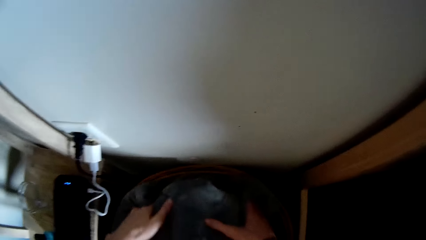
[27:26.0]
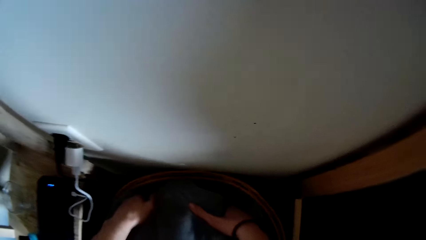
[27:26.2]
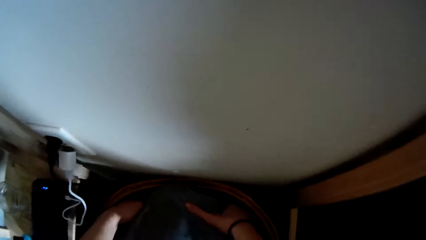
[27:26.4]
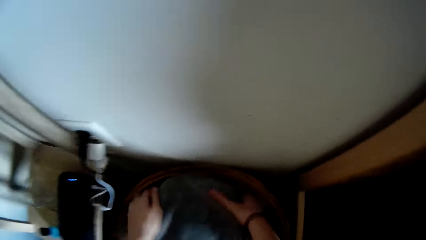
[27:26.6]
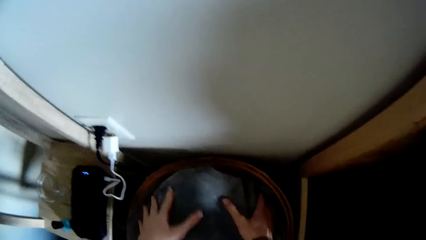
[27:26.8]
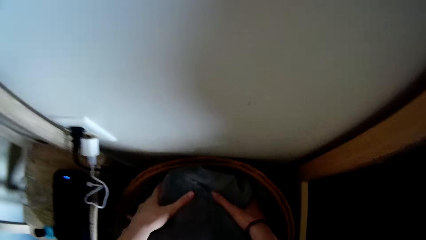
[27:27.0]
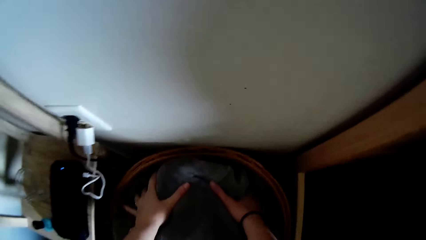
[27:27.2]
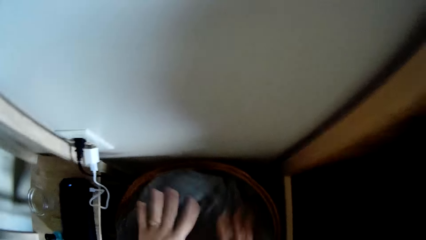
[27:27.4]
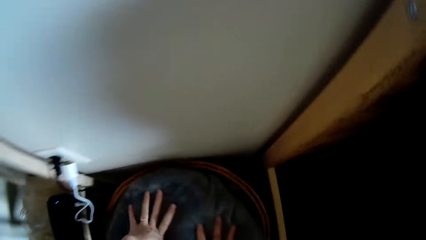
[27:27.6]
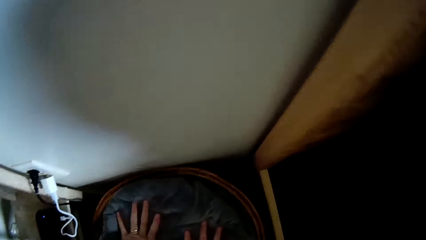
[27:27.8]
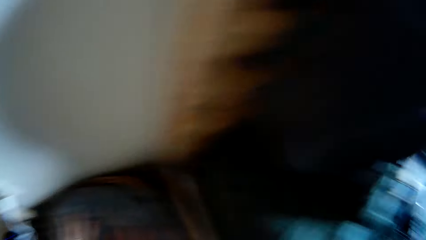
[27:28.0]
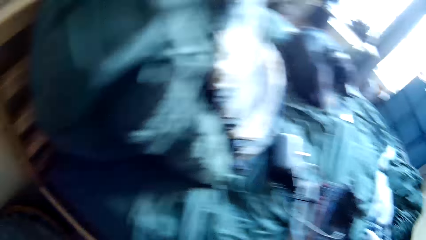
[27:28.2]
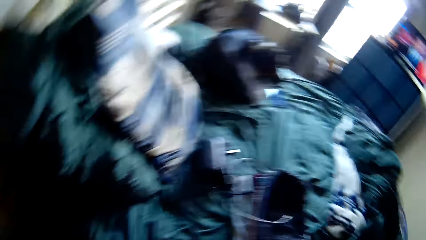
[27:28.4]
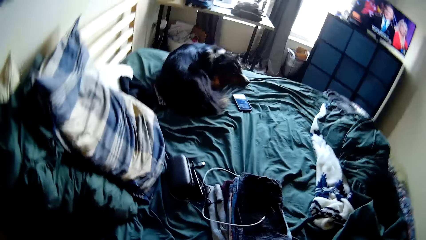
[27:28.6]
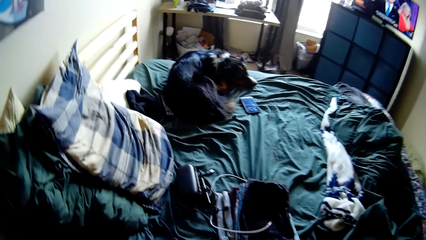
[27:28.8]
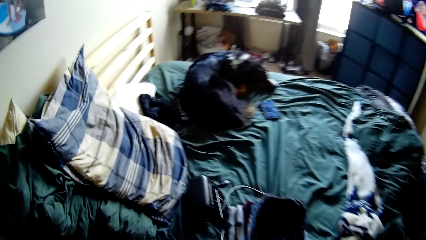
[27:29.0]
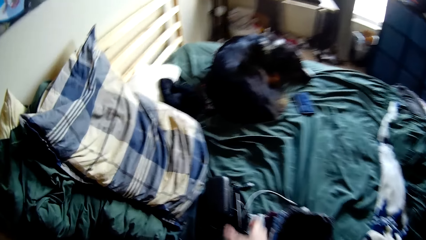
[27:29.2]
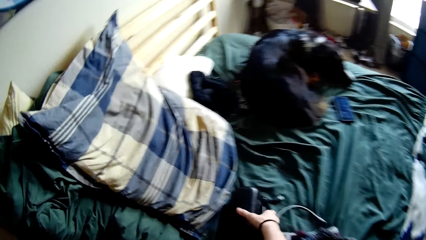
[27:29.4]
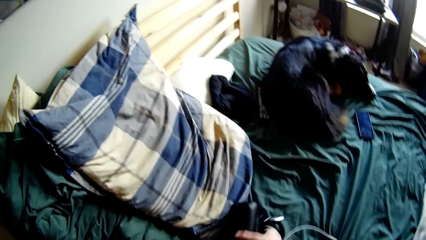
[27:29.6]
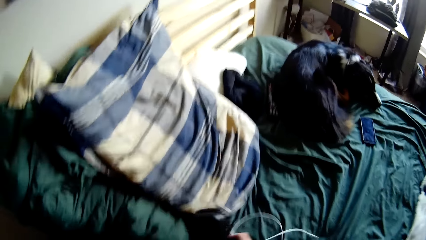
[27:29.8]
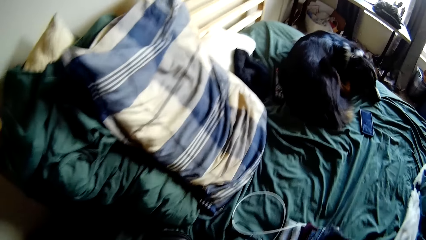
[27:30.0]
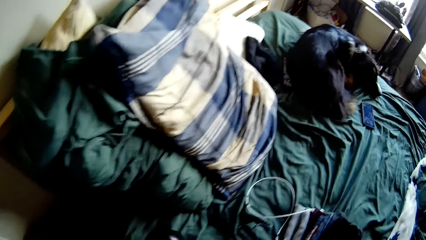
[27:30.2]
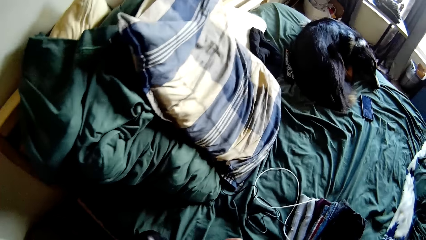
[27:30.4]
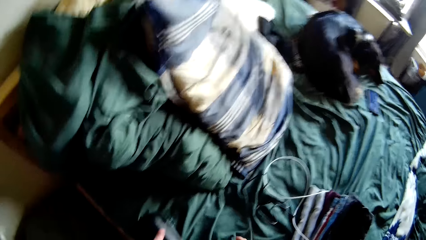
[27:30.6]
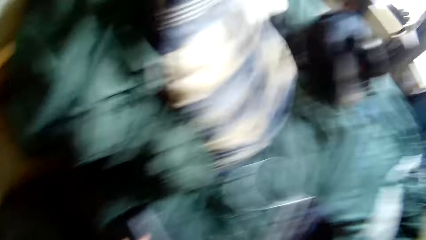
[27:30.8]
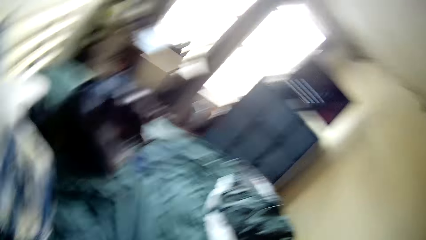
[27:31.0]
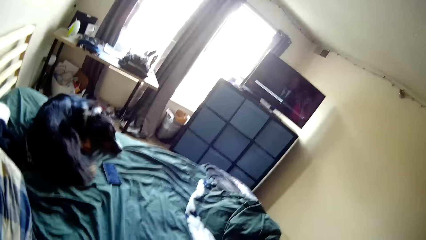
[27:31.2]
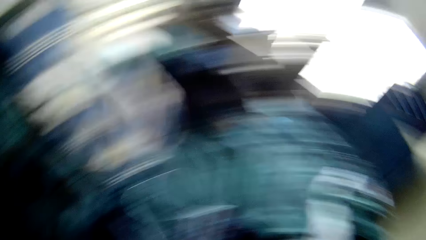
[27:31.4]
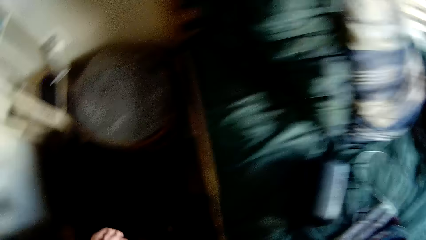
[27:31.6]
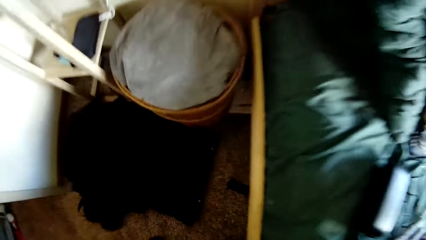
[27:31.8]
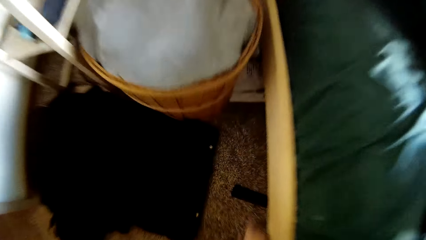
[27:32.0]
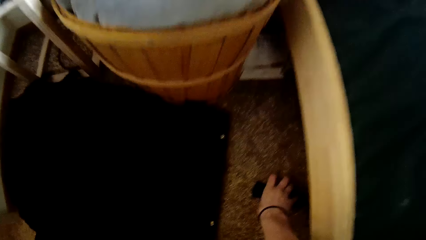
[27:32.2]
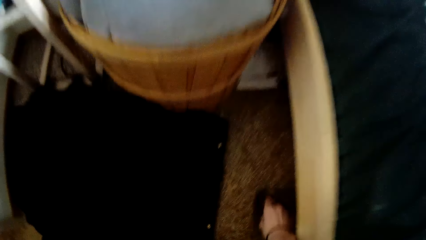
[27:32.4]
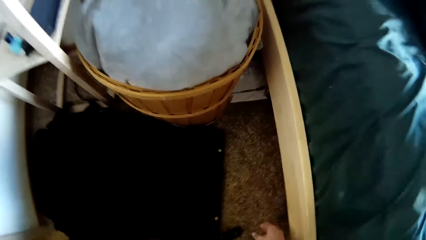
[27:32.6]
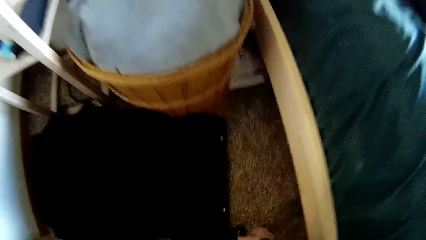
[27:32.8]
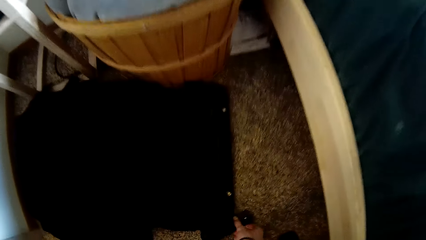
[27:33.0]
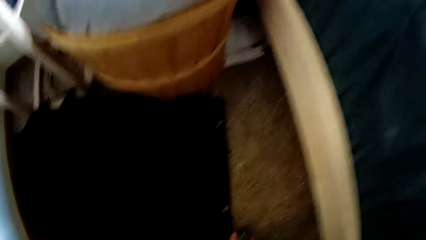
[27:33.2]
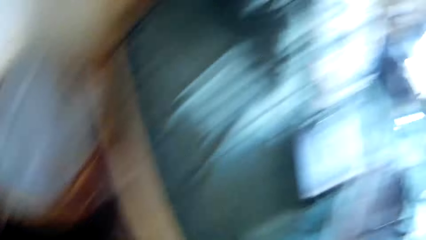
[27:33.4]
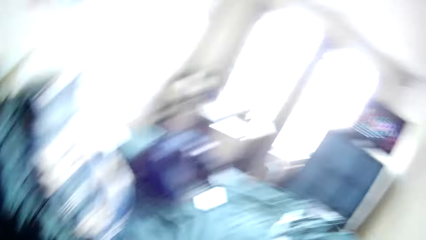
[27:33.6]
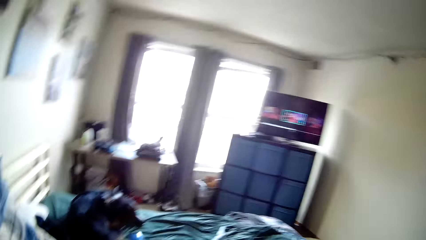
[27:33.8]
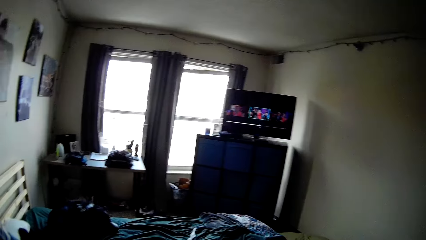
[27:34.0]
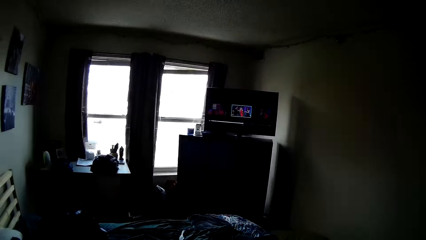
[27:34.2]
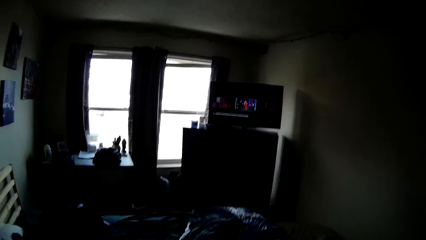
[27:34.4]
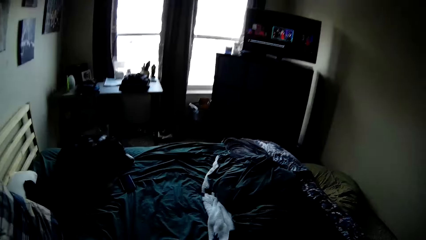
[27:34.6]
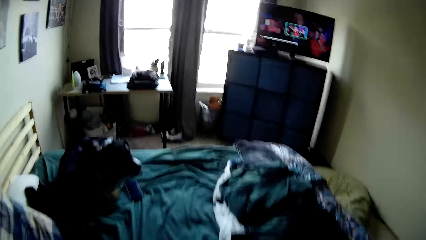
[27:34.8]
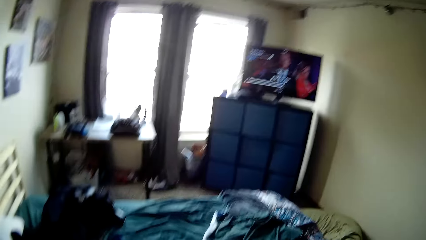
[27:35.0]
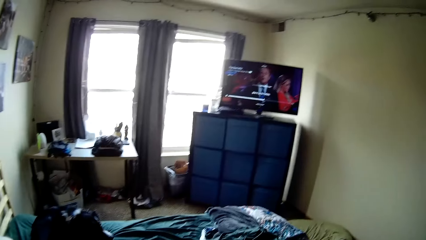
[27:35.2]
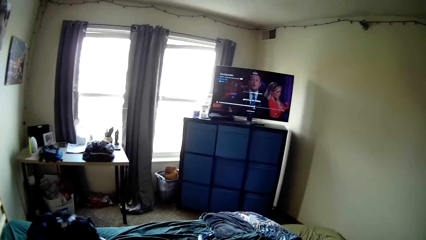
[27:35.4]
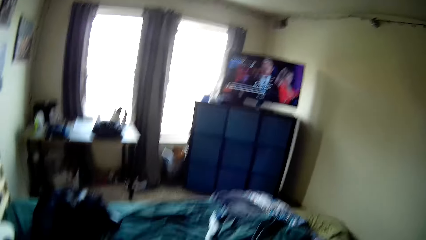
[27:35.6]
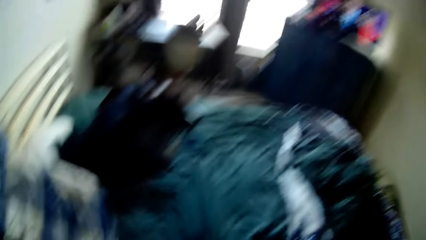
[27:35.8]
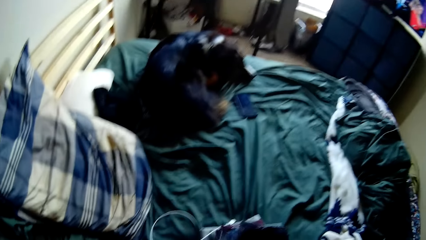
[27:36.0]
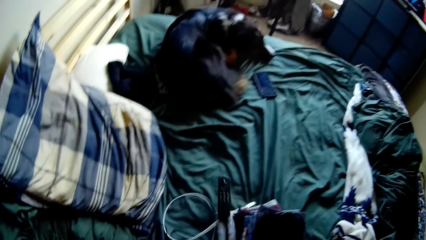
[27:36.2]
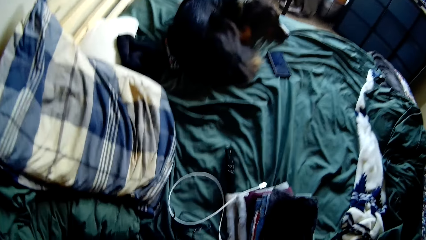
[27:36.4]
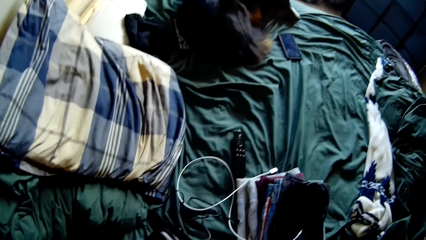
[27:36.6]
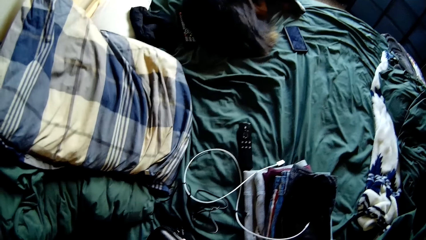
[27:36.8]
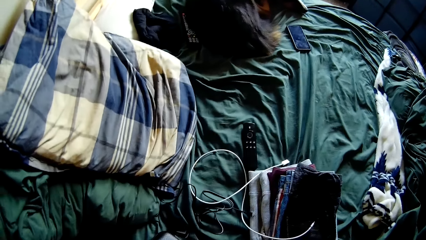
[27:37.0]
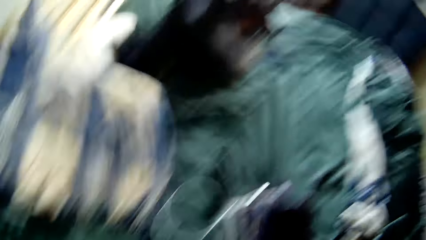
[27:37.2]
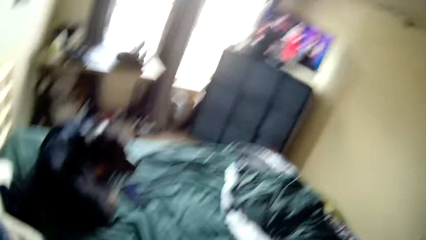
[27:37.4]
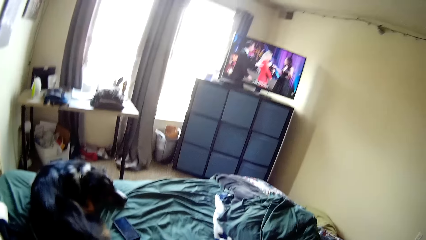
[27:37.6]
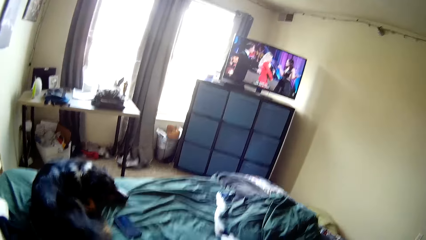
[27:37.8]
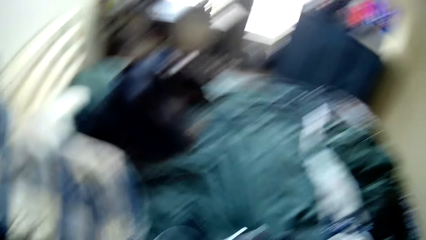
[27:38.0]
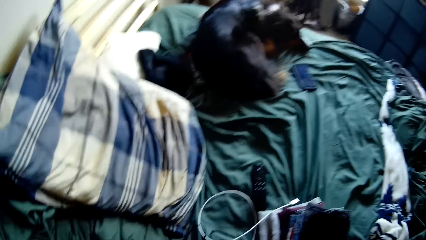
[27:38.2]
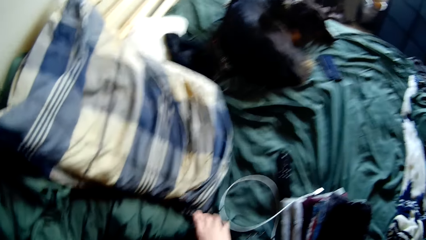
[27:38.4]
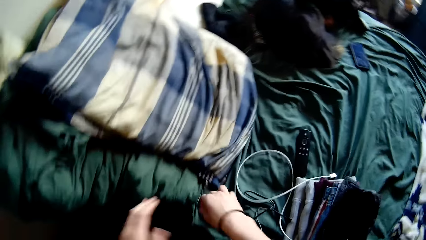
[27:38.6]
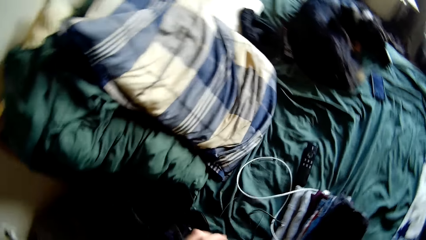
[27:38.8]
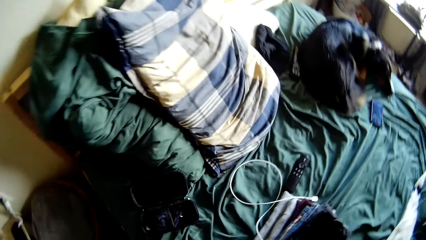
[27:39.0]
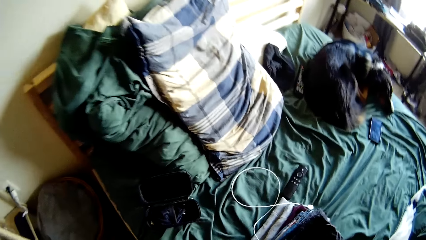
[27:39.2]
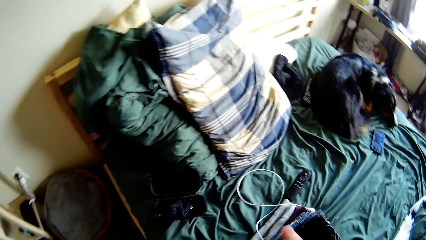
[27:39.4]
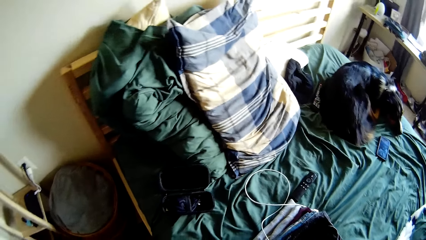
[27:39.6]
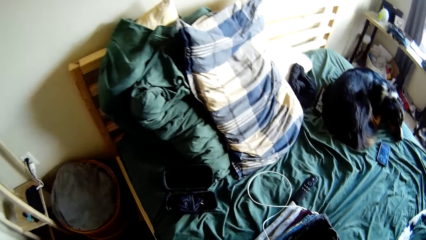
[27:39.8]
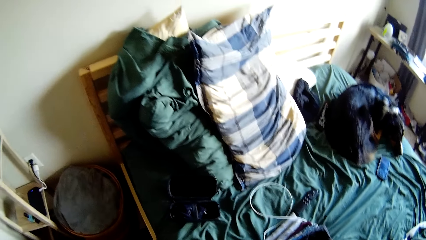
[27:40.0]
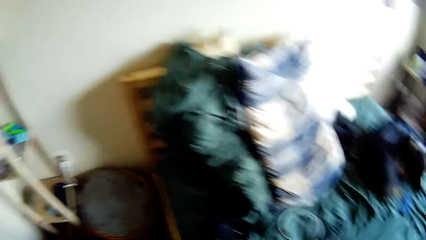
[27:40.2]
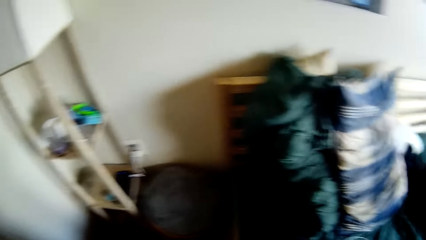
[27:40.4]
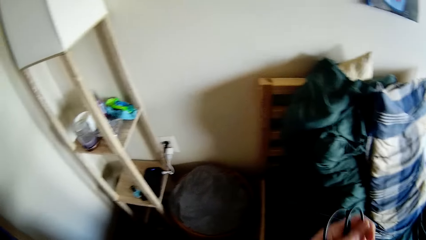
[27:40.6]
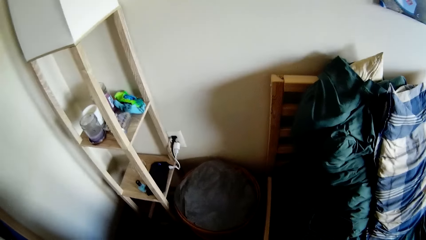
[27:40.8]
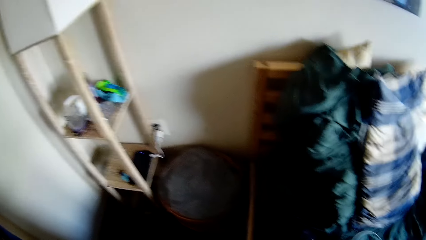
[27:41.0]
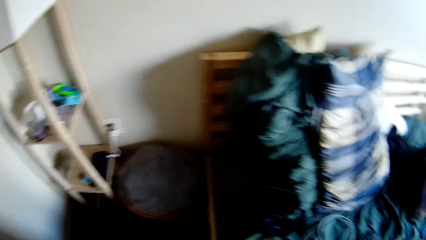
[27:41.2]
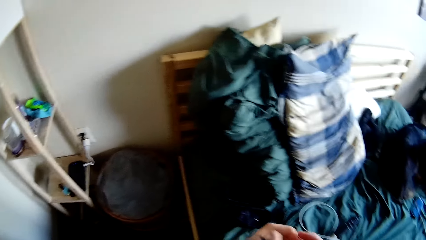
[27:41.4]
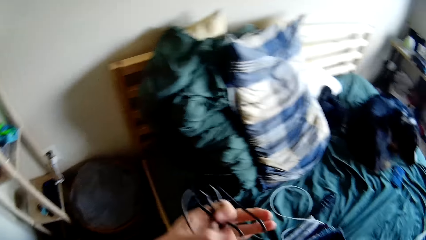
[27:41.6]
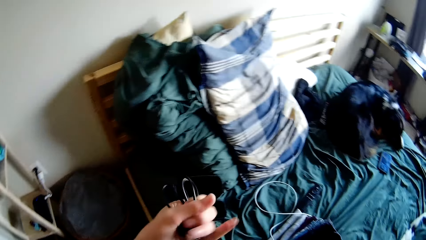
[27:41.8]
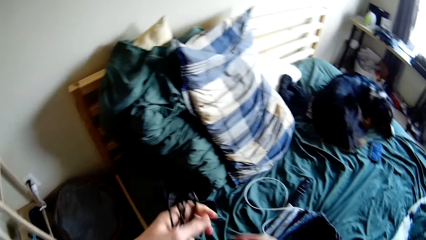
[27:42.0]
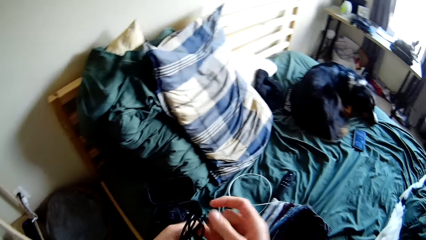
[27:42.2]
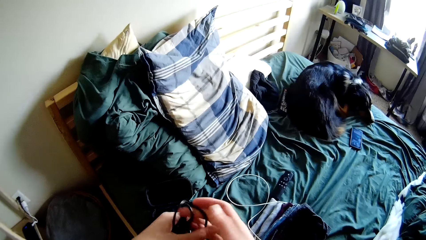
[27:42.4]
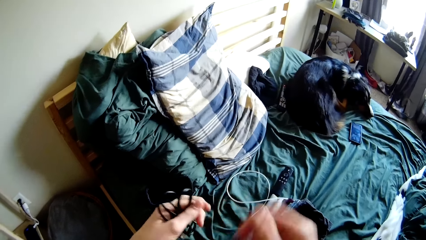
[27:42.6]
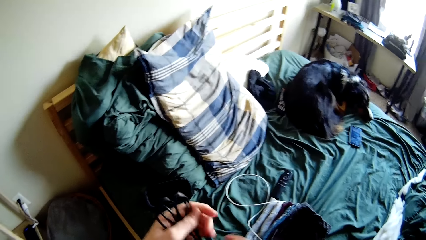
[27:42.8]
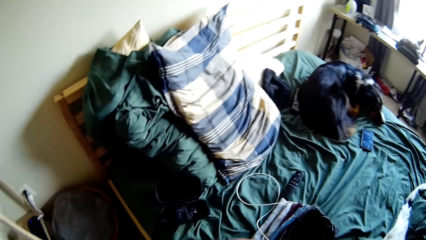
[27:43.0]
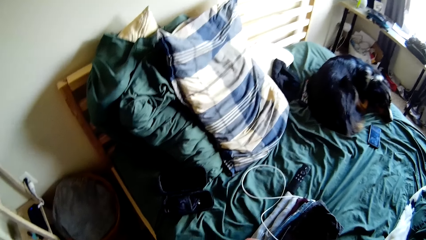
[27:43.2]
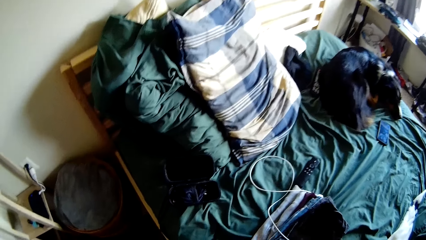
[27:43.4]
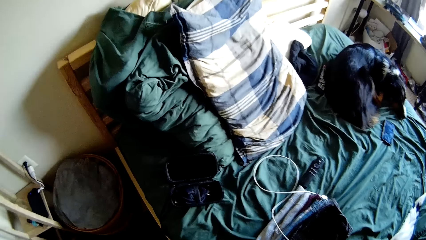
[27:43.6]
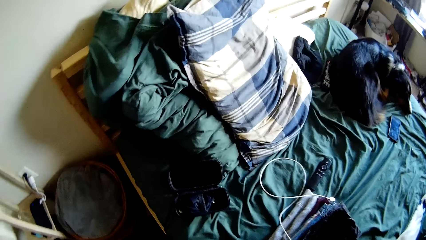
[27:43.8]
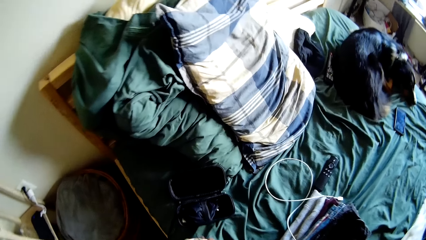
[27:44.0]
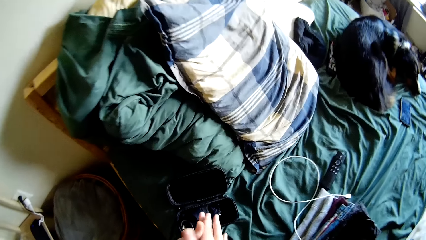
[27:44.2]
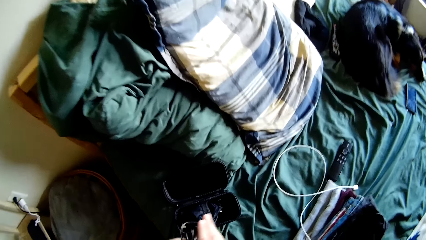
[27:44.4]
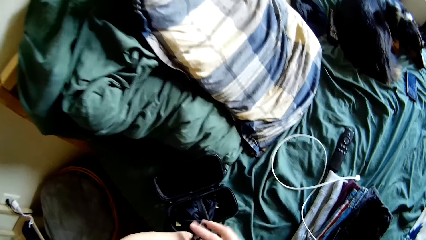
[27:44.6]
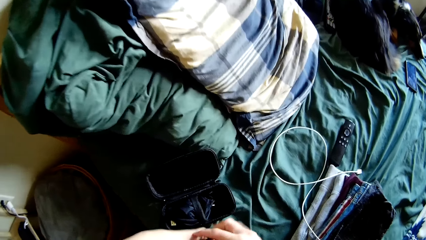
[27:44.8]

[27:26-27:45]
The camera wearer walks in the room. They move a charger case around the bed. They pick a remote from the bed. They walk carrying the remote. They pick up the remote from the floor. They operate a television with the remote. They look at the room. They drop the remote on the bed. They look around the room. They wrap a charging cable with both hands. They fold the cable.
